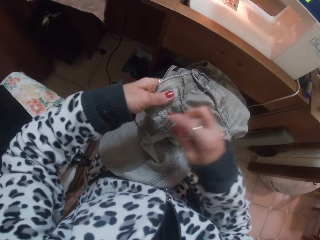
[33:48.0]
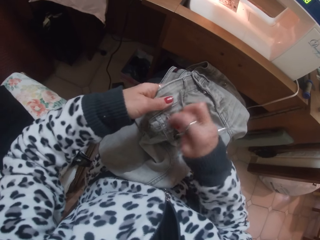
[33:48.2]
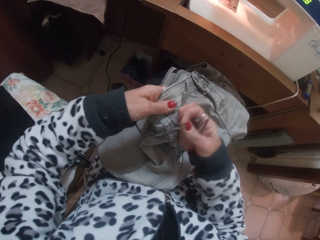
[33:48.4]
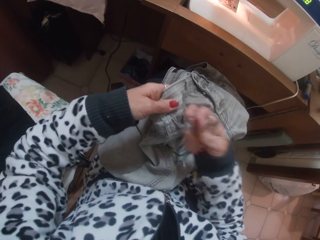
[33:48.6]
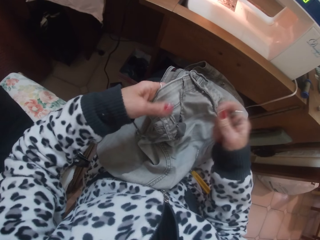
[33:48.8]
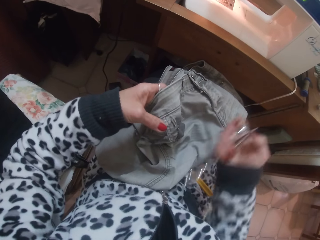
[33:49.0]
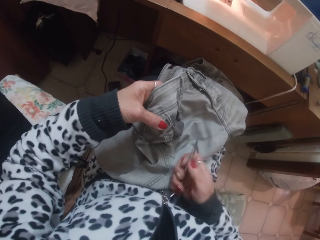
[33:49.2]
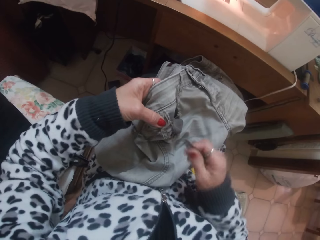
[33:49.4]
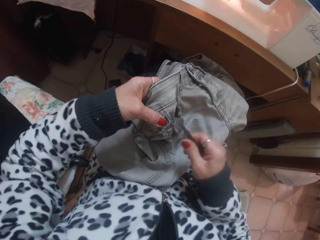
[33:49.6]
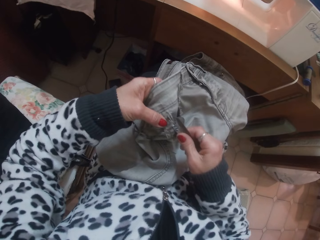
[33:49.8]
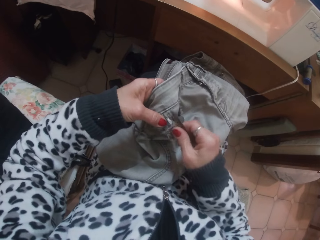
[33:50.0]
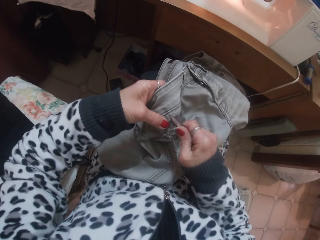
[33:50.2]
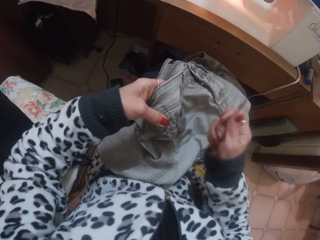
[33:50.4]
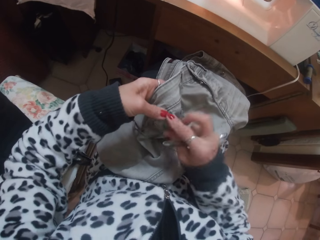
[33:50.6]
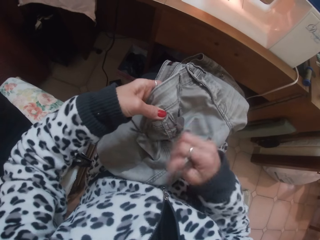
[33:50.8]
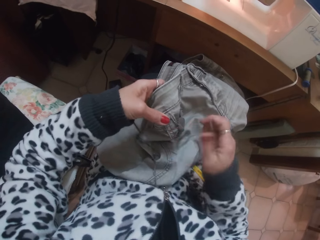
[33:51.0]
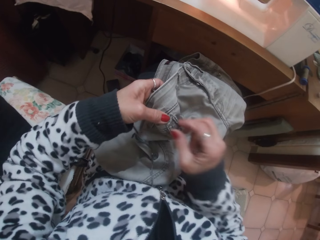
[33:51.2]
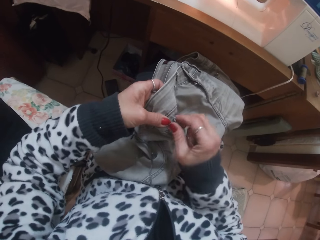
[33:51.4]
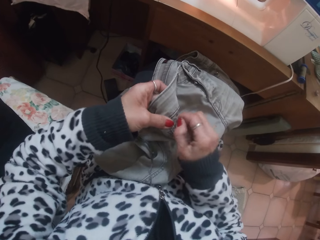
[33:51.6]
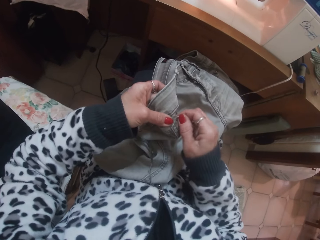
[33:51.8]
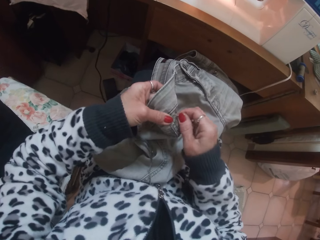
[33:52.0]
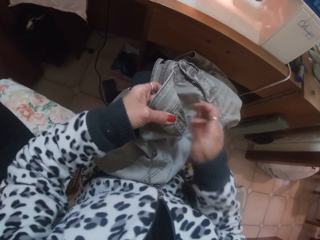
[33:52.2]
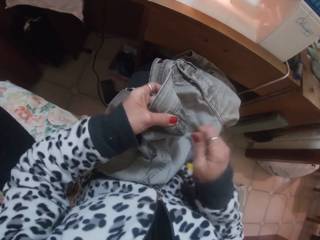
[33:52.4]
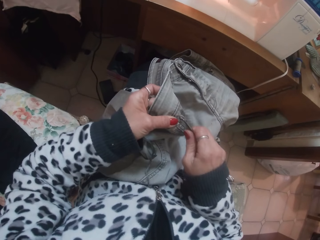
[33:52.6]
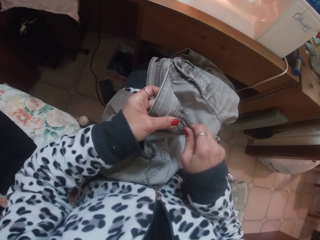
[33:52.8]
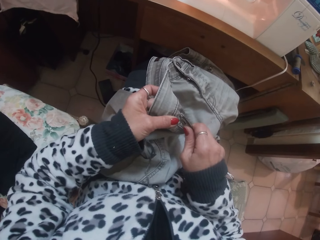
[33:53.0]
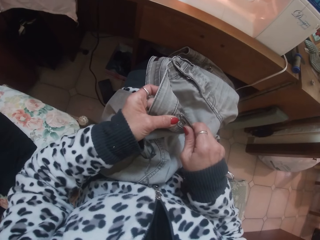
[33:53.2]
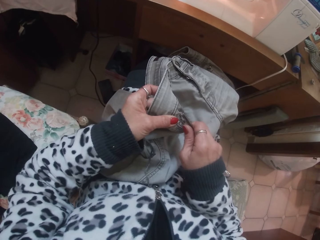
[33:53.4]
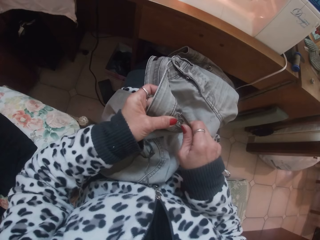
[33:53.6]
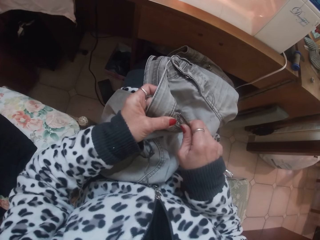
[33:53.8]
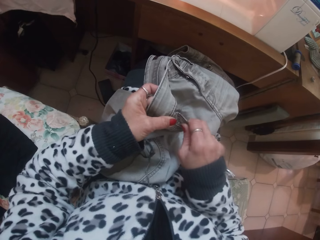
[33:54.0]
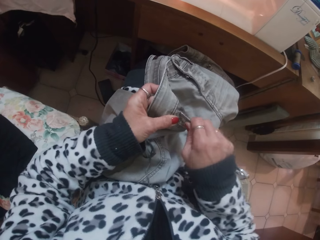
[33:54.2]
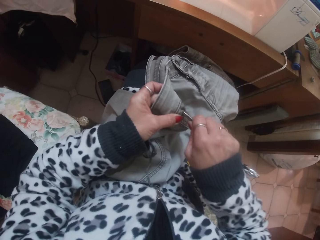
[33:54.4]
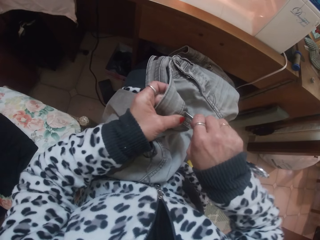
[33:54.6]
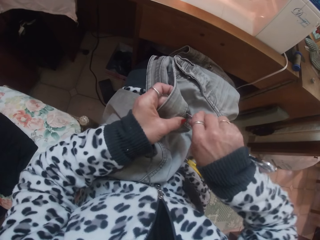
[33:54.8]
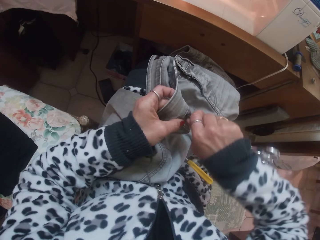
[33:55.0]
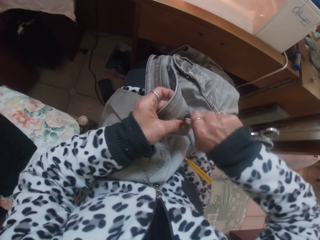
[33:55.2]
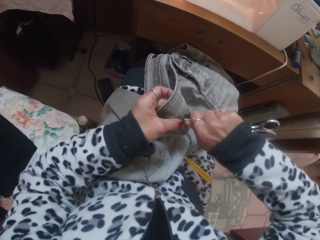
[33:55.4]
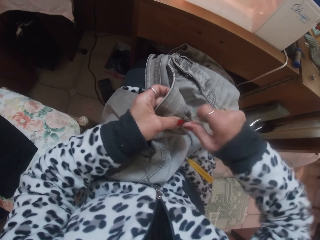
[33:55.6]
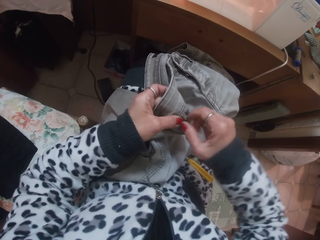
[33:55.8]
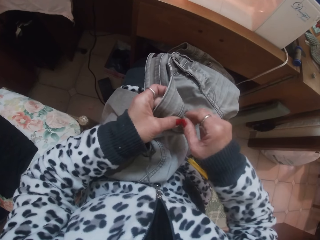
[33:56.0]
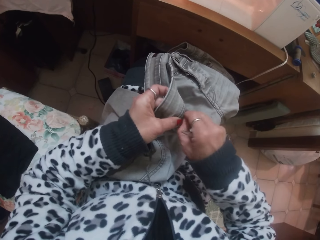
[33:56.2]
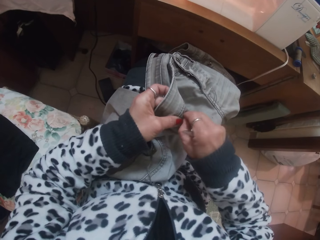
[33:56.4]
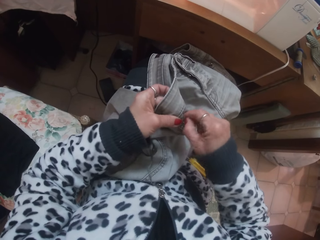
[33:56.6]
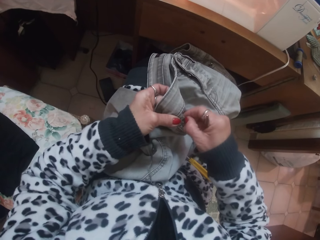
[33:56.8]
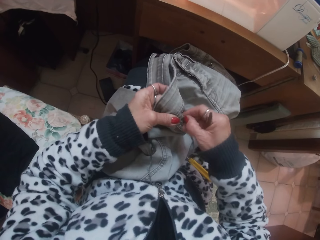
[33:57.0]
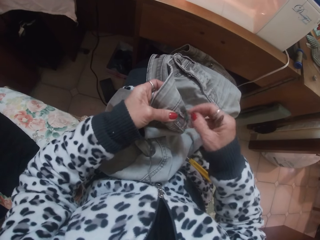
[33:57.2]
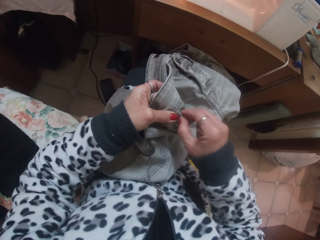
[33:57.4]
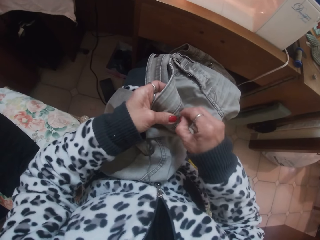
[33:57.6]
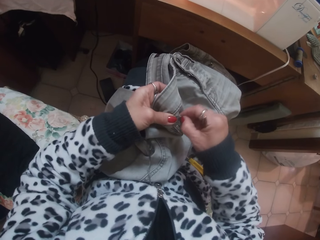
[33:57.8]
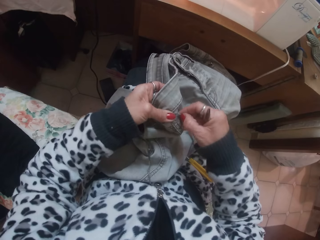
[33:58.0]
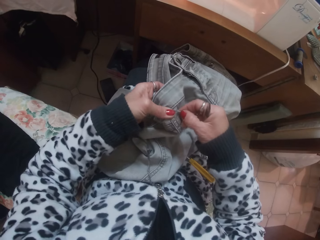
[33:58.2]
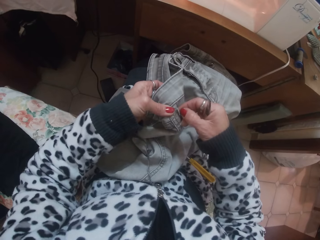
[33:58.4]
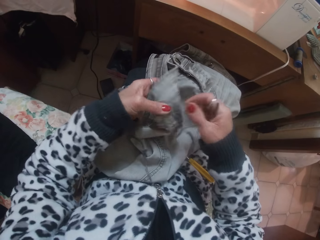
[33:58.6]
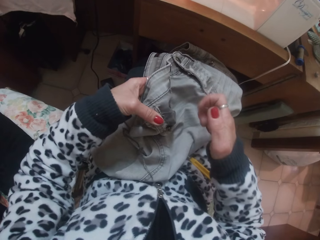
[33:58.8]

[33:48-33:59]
The camera wearer cuts off a piece of the trouser pocket with the scissors in her right hand. She loosens the thread of the trouser pocket with the scissors in her right hand.

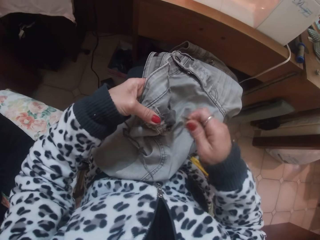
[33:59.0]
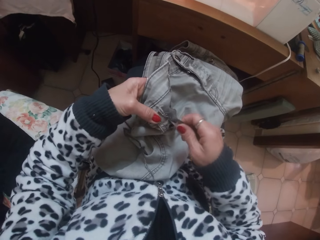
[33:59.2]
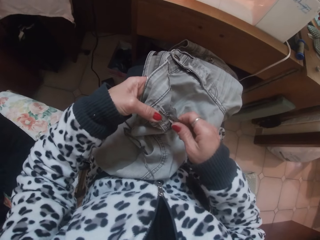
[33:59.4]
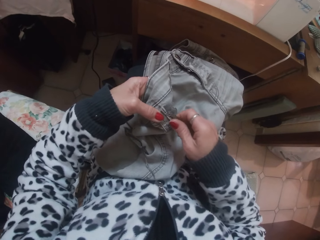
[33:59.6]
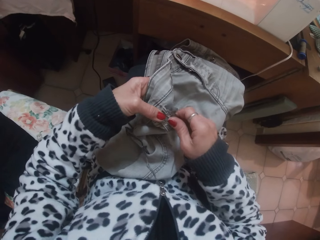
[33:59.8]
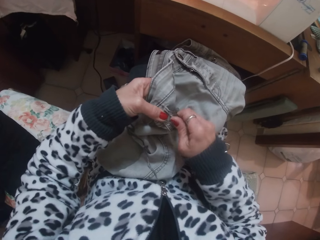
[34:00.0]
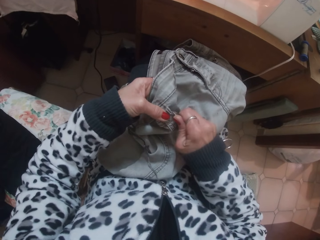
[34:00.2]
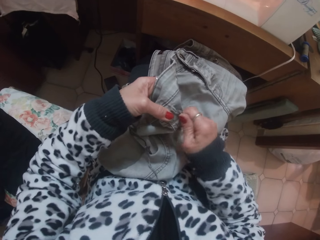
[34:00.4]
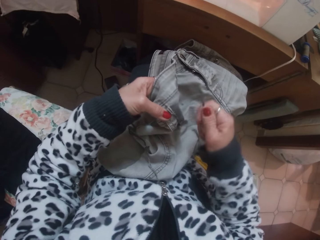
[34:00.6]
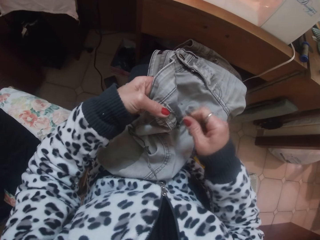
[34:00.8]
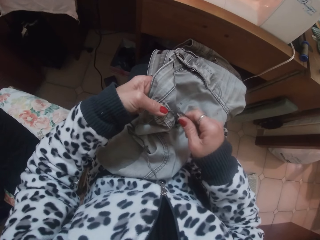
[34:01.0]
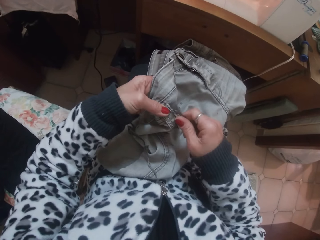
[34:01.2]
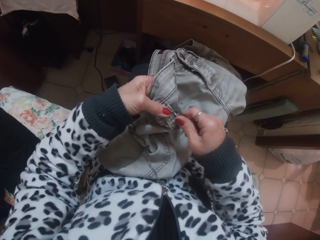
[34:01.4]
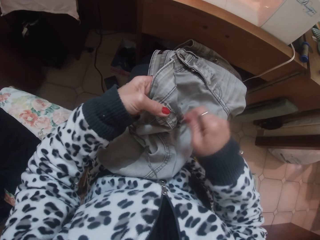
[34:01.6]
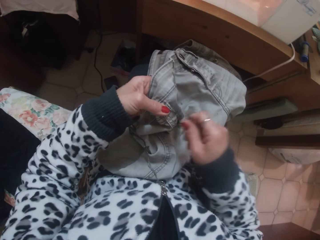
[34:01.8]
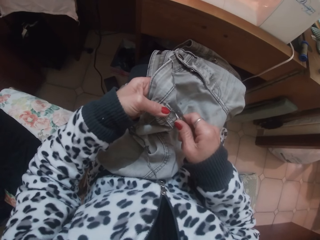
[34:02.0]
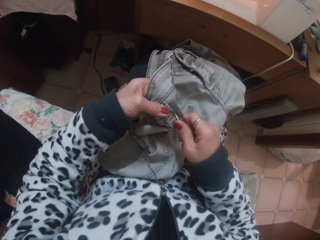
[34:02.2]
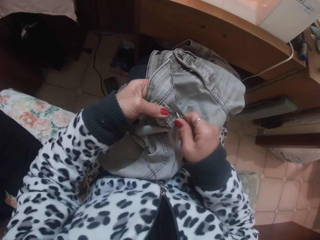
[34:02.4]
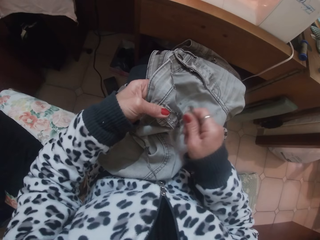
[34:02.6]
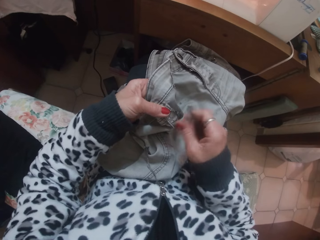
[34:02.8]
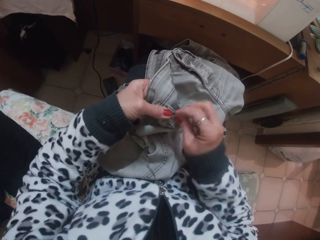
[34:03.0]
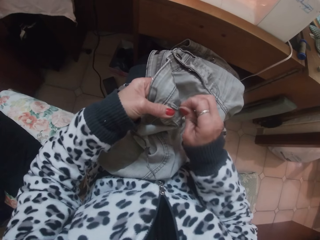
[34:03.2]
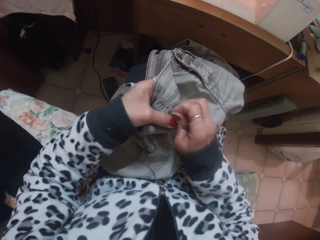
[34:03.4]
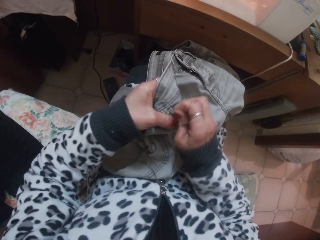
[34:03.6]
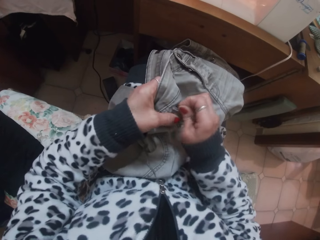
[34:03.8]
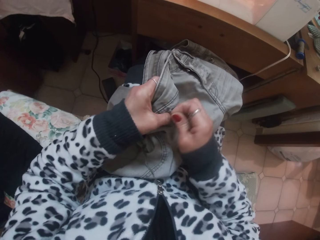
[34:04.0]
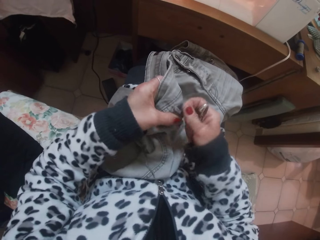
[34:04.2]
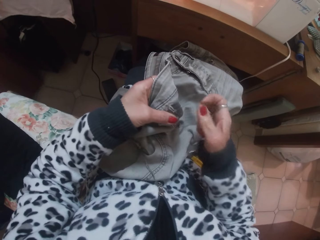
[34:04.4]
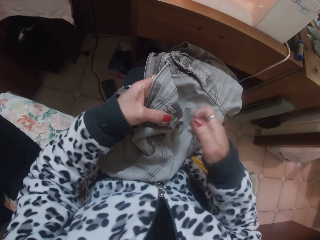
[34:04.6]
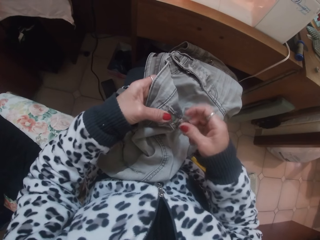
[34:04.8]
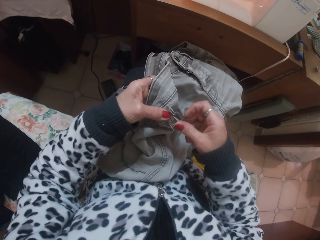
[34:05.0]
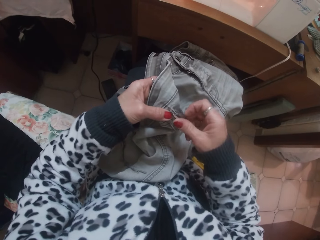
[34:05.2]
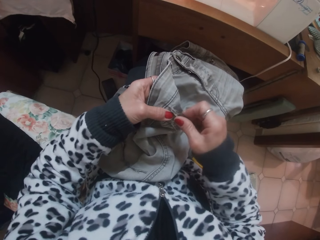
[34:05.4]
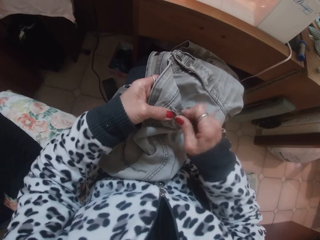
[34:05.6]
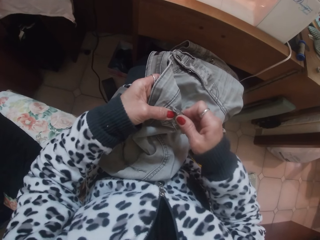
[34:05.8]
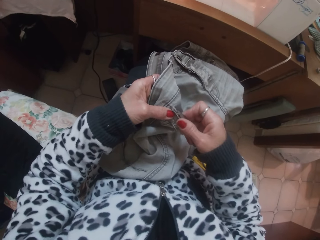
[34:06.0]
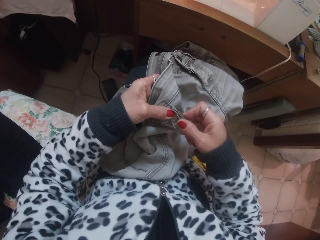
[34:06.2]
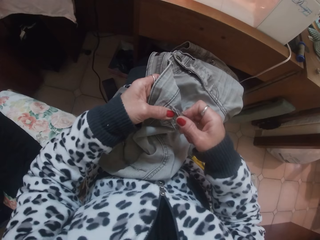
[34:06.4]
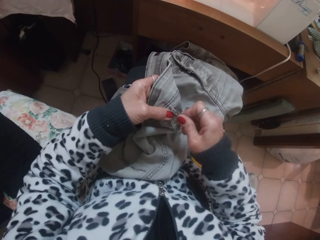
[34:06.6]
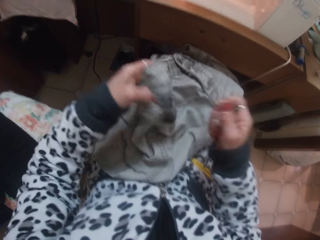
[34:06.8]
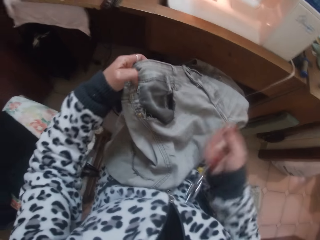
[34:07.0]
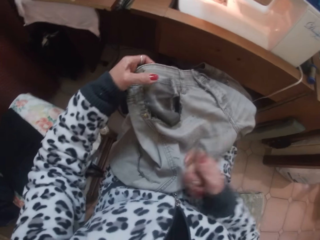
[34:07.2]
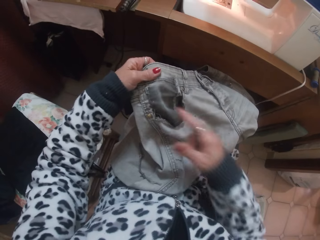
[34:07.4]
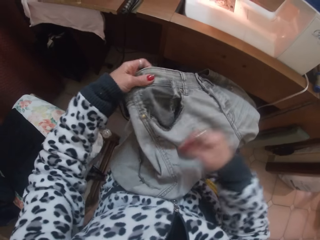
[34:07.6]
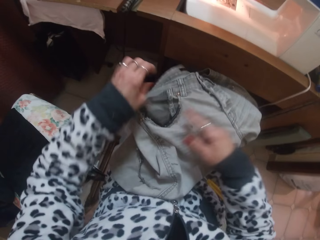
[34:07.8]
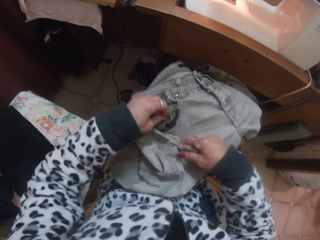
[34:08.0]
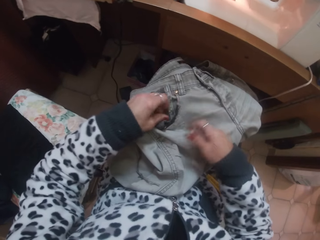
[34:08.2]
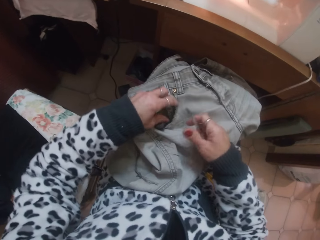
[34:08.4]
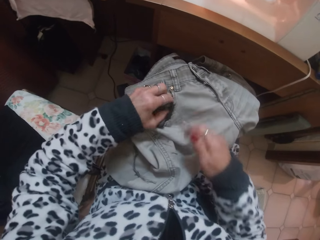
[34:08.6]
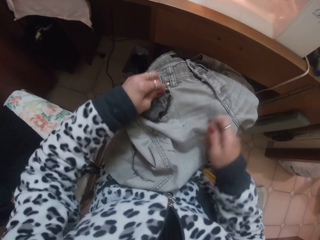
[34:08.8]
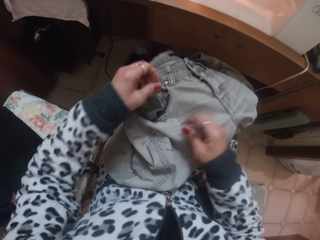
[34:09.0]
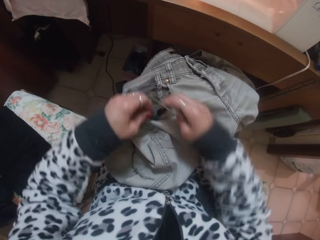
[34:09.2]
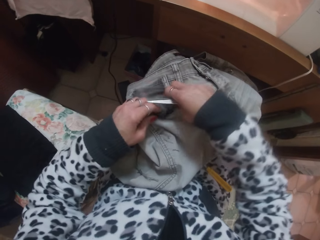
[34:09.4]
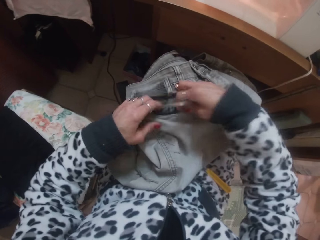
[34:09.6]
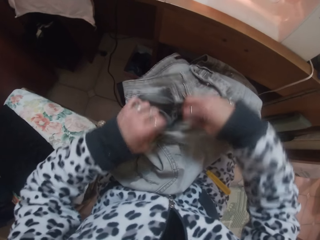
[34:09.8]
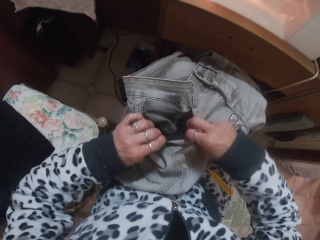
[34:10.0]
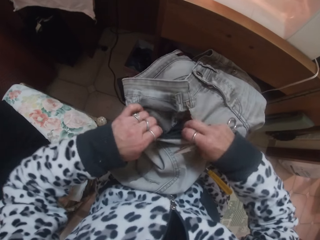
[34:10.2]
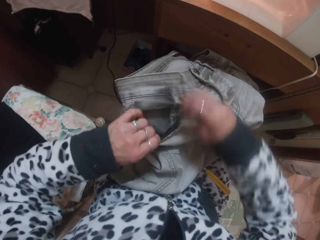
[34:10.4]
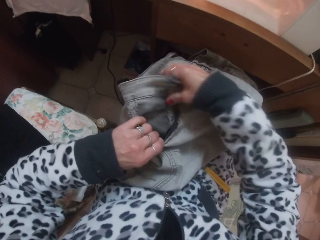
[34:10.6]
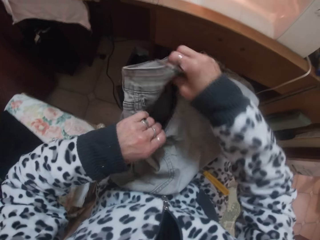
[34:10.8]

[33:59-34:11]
The camera wearer cuts the thread in the cloth with the scissors.
